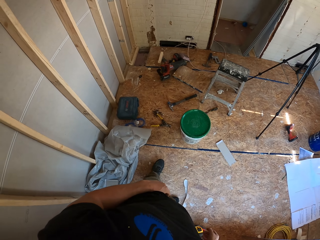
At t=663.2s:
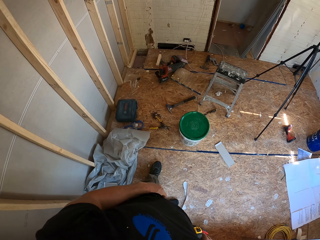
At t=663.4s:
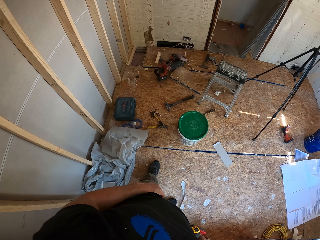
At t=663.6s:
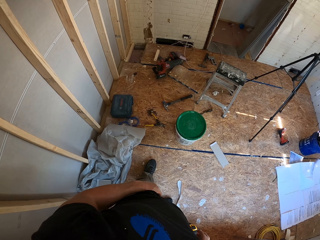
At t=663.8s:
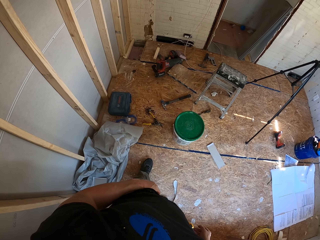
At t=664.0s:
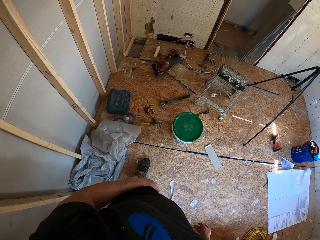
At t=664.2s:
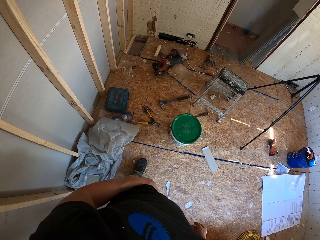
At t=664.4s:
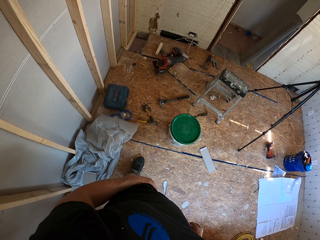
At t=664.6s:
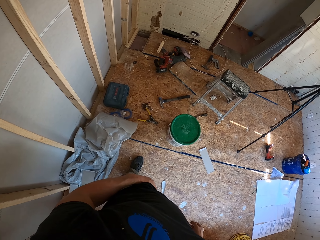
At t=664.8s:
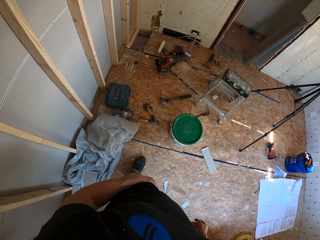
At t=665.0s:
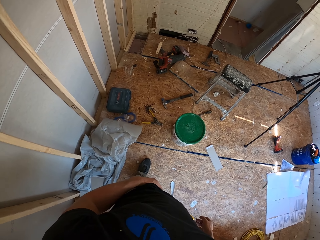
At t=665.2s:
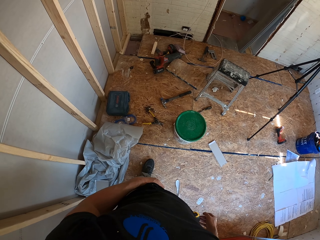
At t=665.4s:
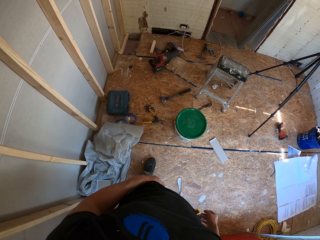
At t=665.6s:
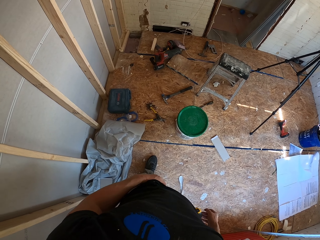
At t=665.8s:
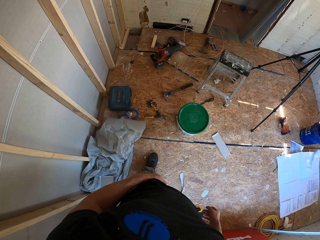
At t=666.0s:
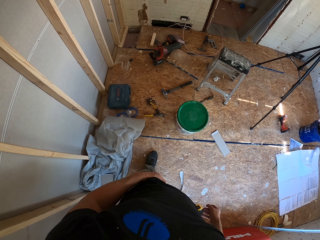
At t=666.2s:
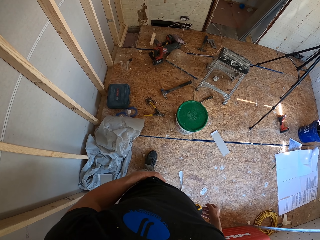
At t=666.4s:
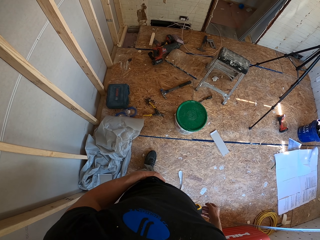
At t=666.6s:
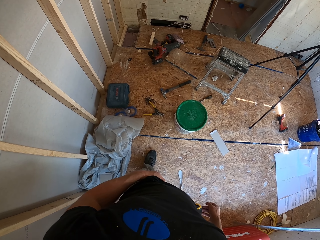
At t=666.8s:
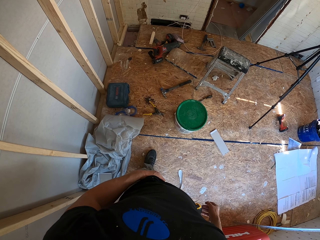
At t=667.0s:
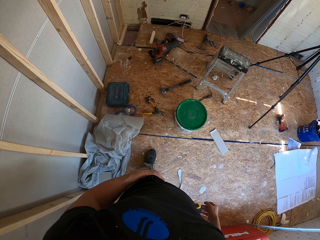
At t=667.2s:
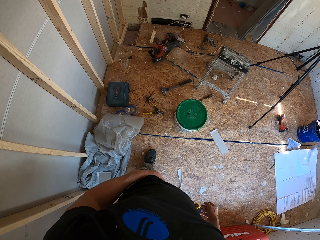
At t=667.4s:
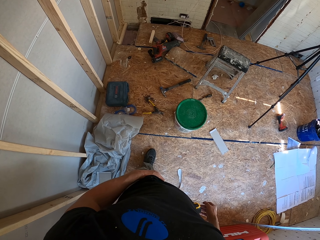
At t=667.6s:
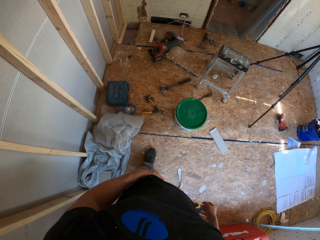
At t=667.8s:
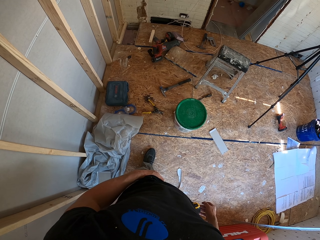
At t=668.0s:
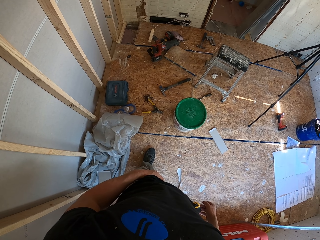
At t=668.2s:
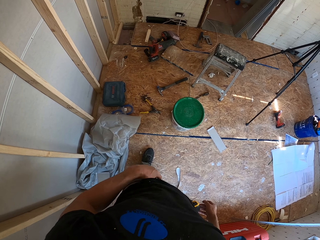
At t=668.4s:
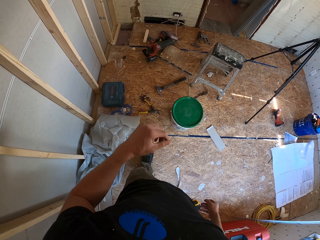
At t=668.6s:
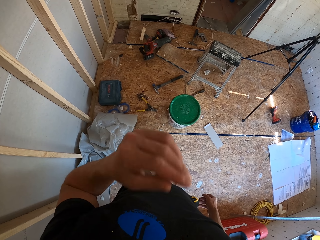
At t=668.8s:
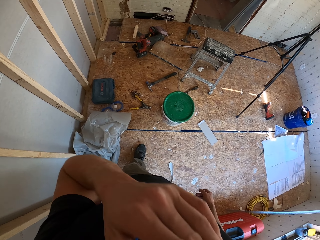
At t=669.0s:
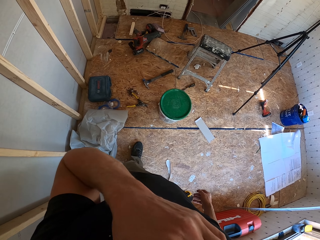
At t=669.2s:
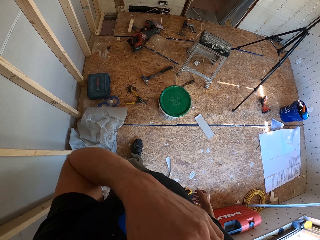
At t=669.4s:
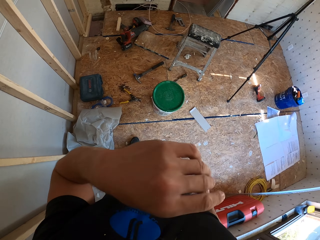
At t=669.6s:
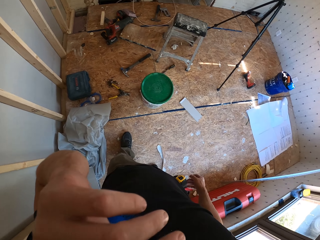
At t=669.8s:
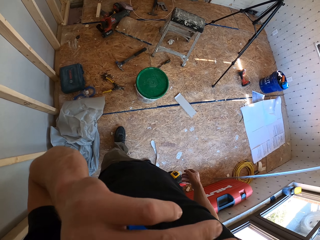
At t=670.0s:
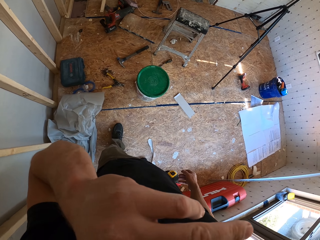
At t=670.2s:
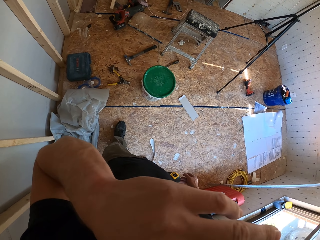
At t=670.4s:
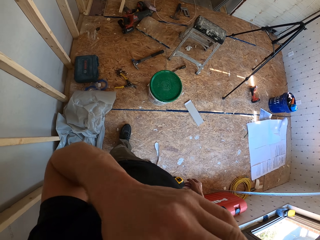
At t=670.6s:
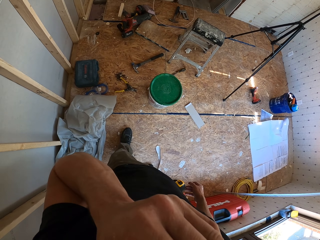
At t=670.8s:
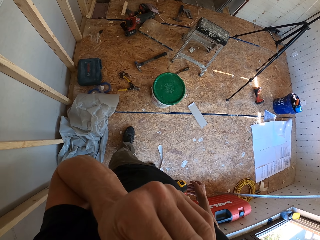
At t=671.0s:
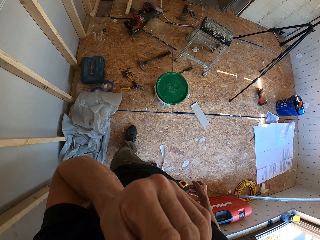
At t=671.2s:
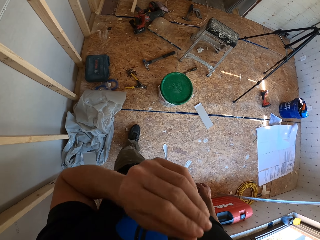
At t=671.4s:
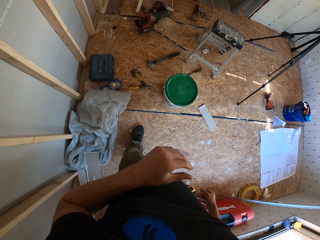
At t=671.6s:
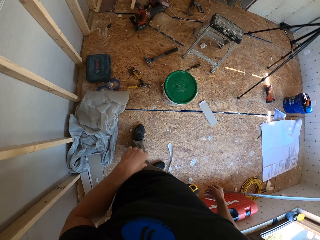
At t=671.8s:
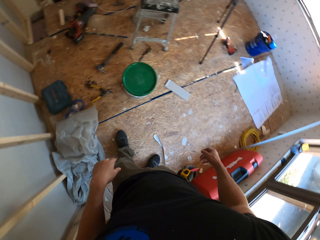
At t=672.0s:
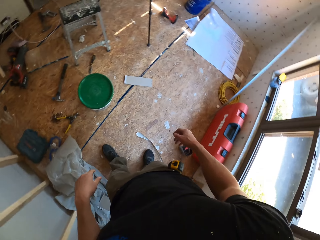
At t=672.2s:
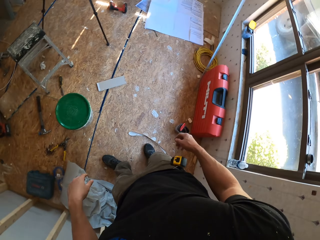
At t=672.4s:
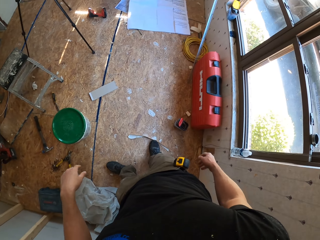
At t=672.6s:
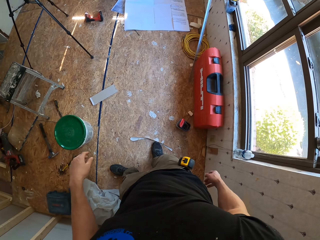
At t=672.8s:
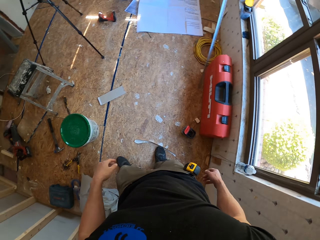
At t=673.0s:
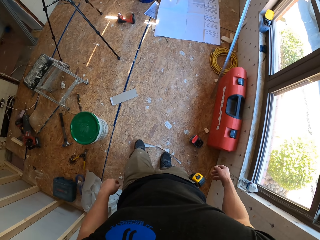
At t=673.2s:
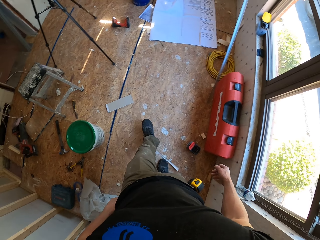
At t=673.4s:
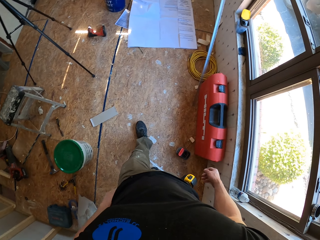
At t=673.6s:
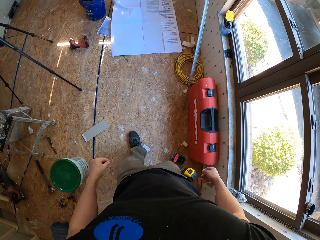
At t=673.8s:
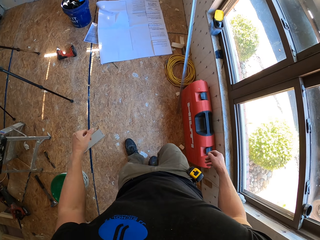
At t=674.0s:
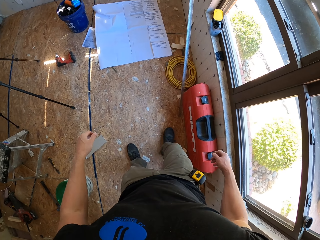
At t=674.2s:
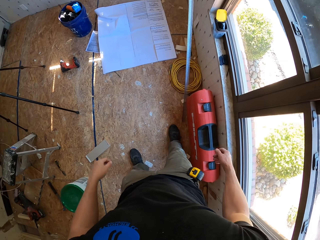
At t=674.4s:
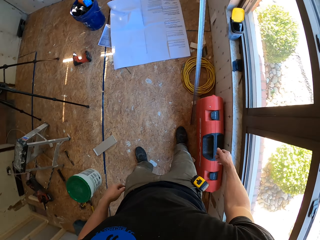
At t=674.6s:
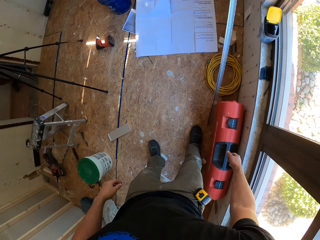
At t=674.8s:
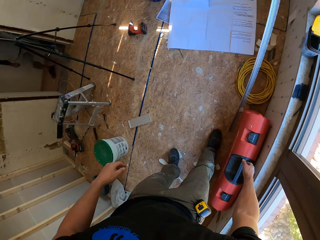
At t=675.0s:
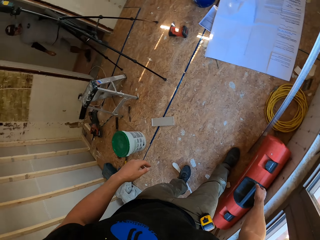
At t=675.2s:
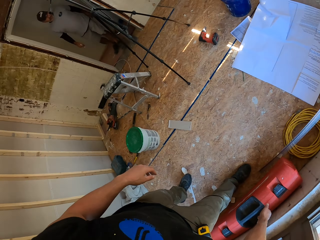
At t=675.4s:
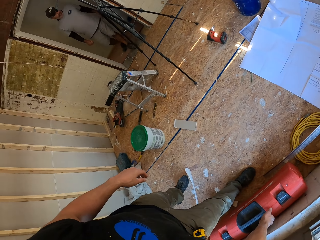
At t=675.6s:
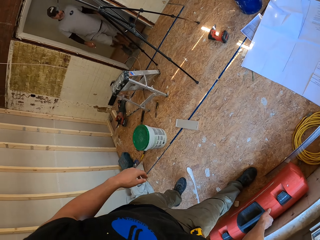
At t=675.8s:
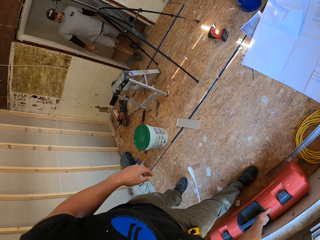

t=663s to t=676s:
The camera wearer moves his leg. He looks at the wall. He touches his face. He lifts a hand. He puts down his hand. He walks a few steps.

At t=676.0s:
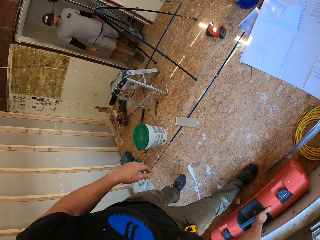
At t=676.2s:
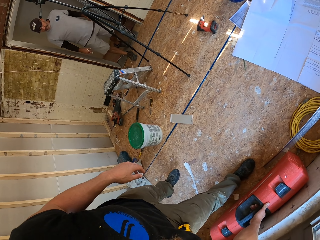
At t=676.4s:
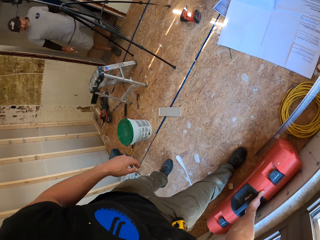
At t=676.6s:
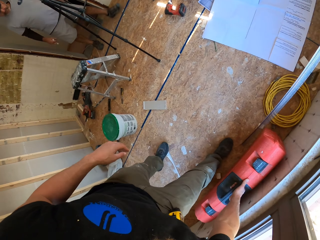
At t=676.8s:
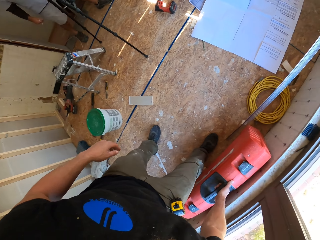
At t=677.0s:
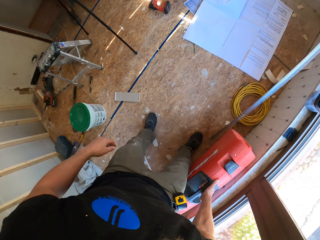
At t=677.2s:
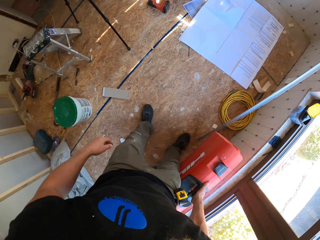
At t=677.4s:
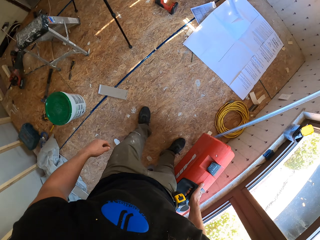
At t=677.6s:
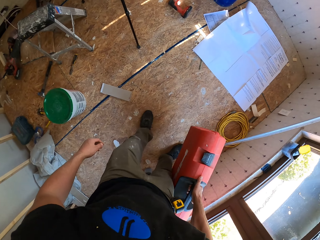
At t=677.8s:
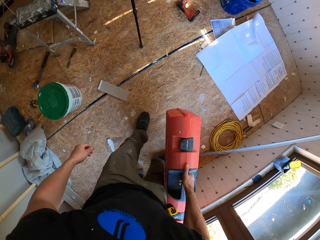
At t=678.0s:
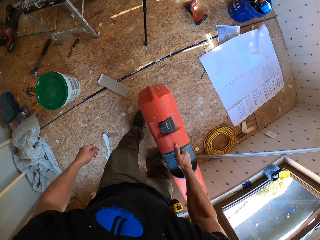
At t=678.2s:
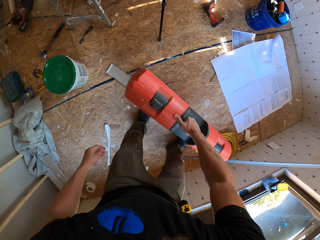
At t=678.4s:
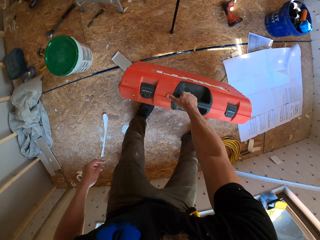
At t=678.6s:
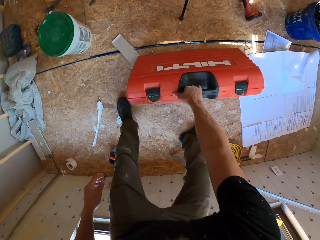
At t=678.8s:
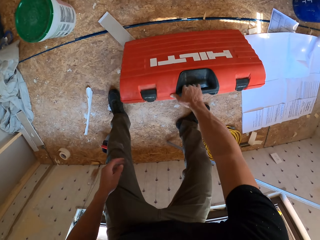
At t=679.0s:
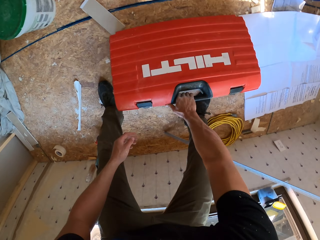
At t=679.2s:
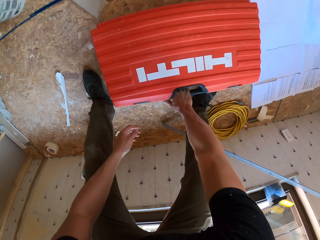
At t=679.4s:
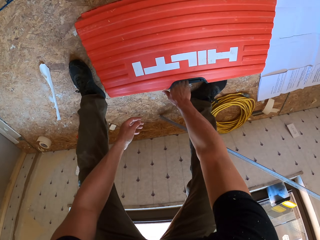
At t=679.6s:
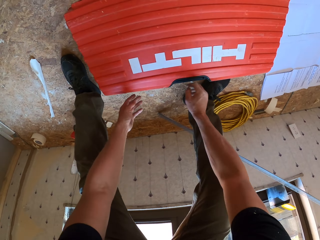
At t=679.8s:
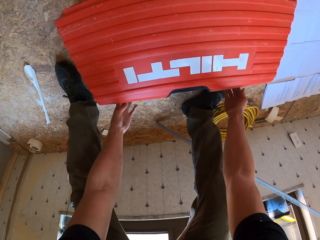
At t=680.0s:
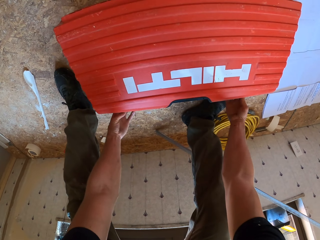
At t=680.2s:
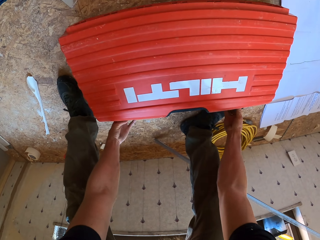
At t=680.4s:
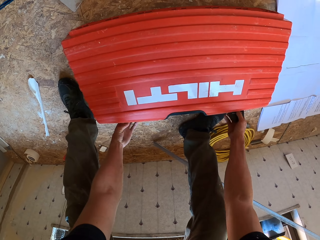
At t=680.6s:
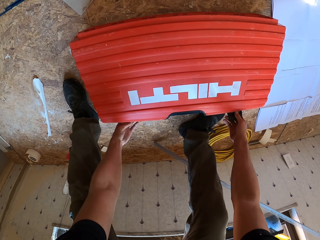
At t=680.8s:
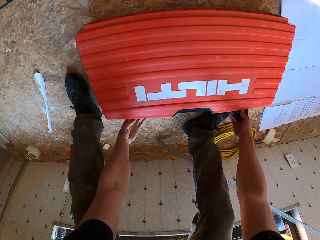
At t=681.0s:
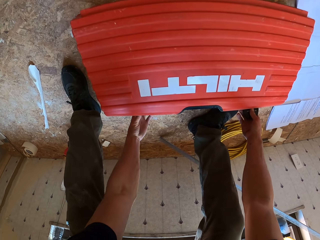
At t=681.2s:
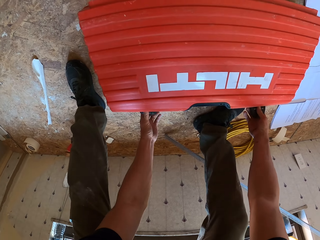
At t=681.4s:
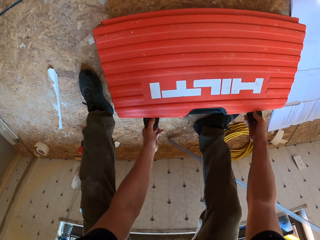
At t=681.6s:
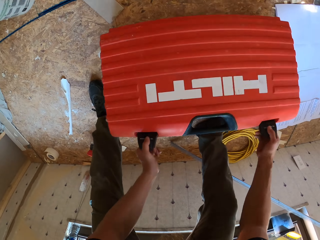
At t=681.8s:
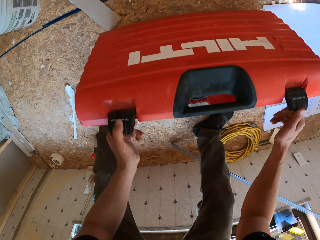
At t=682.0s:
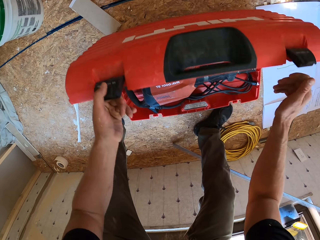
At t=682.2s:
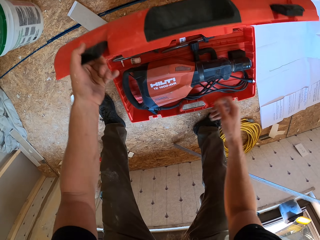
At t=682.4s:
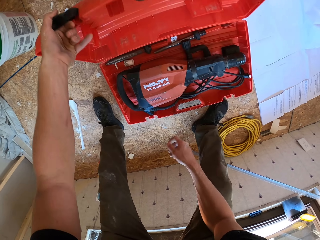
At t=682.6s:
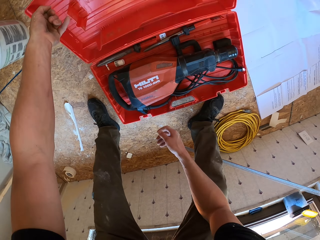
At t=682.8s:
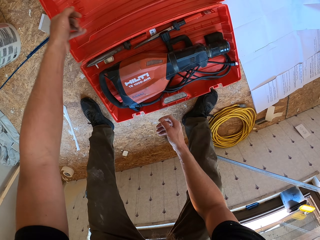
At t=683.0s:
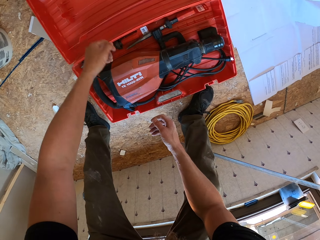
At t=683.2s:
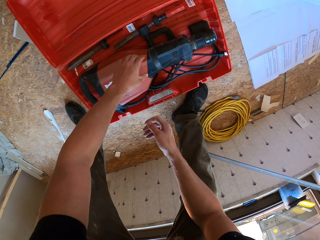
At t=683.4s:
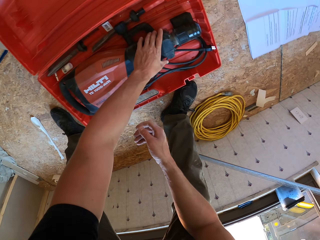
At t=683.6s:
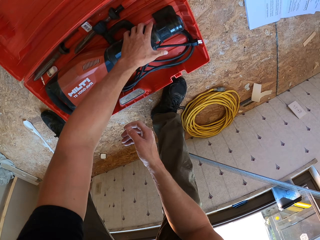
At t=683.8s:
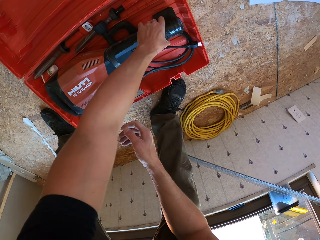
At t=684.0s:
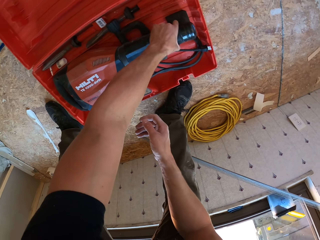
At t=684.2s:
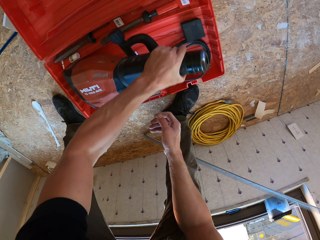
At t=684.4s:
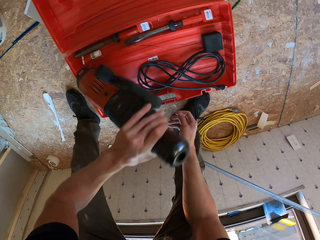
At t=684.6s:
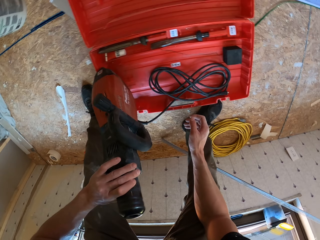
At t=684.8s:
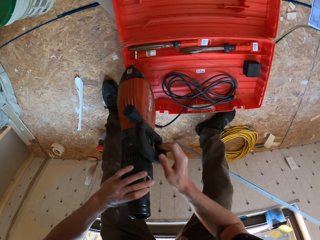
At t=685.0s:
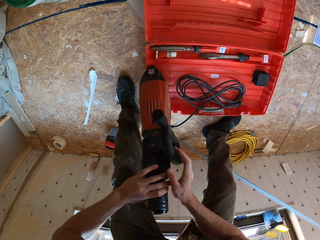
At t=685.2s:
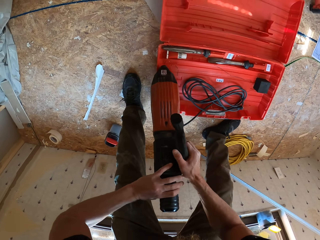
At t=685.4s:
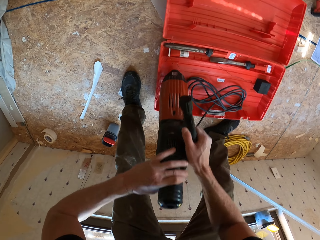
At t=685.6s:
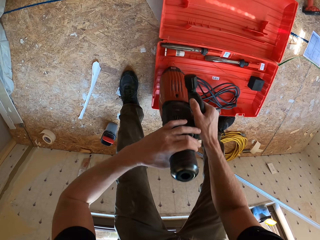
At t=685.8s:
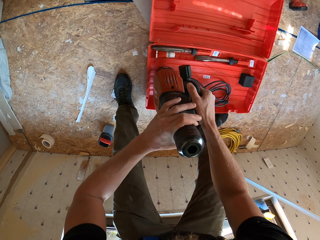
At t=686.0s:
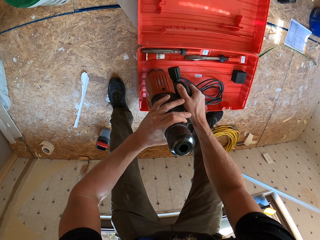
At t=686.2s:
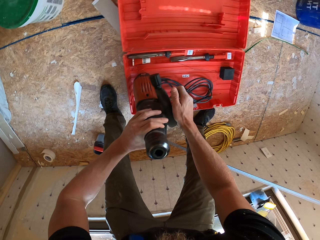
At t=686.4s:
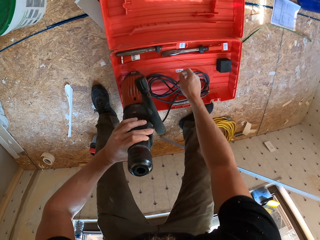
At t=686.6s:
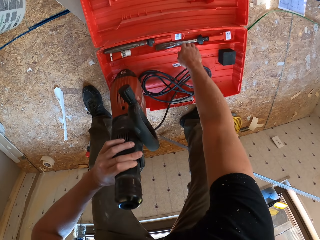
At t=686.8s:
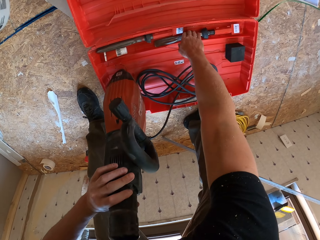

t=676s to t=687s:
A man walks. The camera wearer takes the box. They lift the tool box, put the tool box down and open the tool box. They take the reciprocating saw machine or driller from the box.
